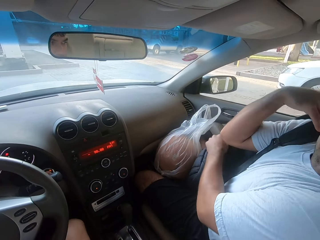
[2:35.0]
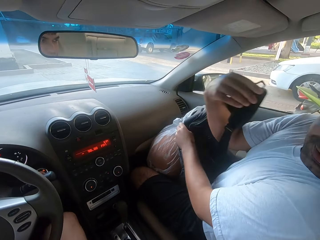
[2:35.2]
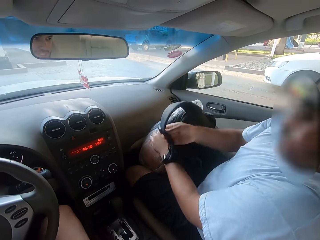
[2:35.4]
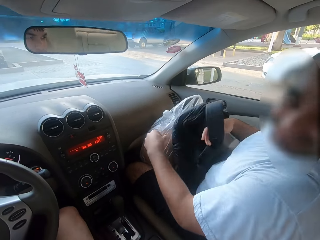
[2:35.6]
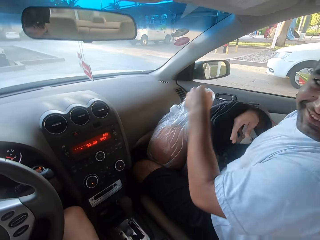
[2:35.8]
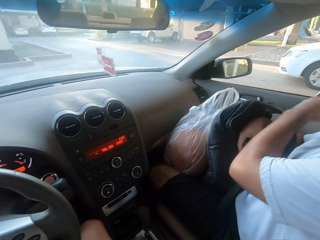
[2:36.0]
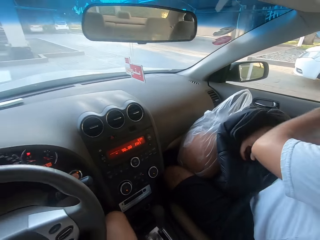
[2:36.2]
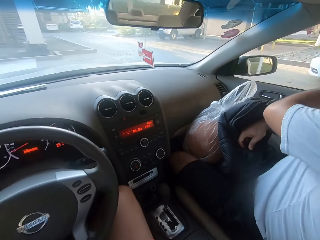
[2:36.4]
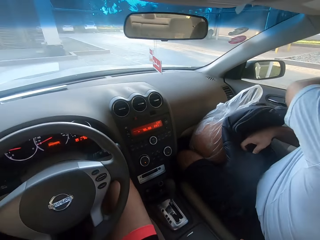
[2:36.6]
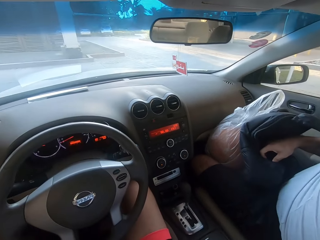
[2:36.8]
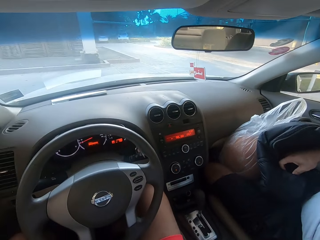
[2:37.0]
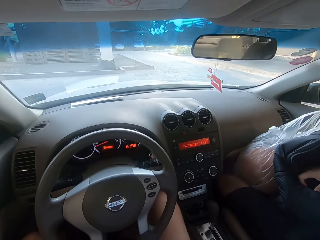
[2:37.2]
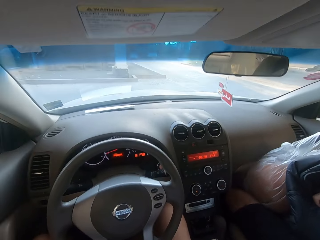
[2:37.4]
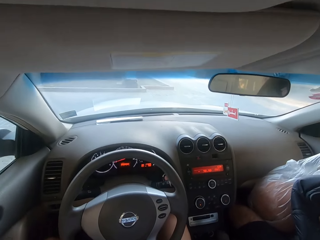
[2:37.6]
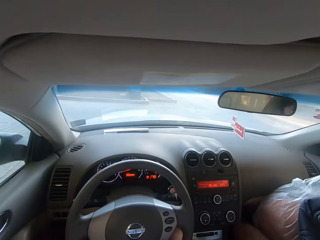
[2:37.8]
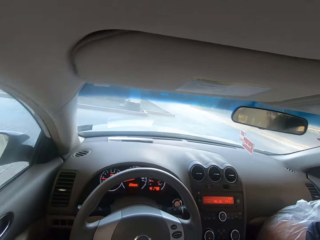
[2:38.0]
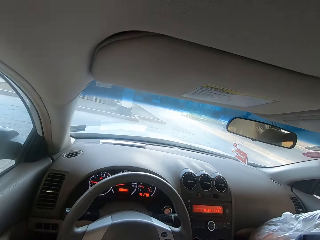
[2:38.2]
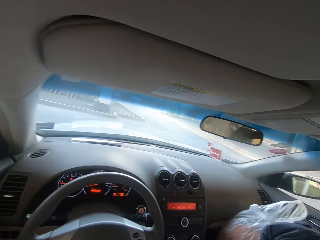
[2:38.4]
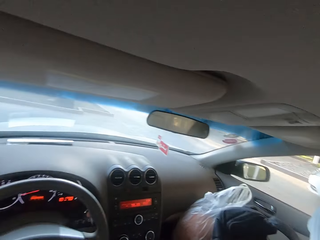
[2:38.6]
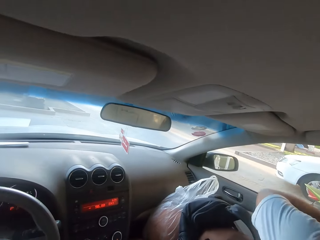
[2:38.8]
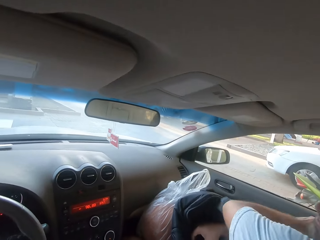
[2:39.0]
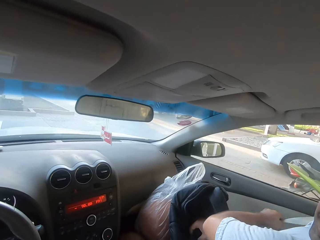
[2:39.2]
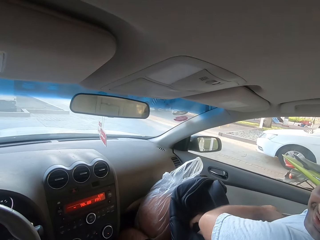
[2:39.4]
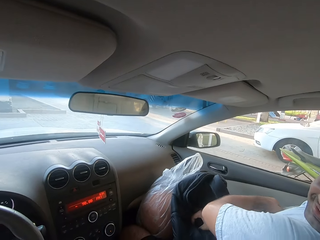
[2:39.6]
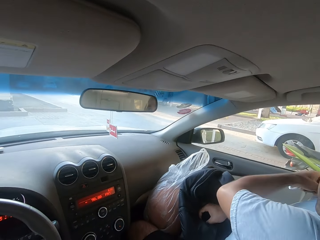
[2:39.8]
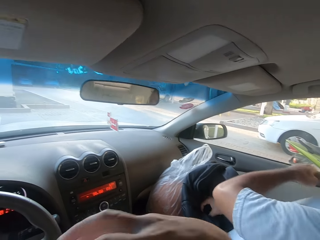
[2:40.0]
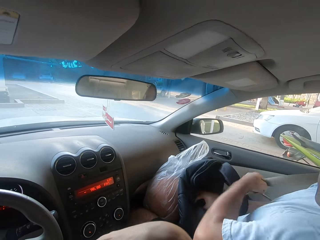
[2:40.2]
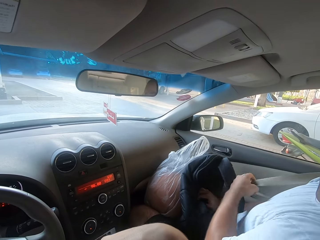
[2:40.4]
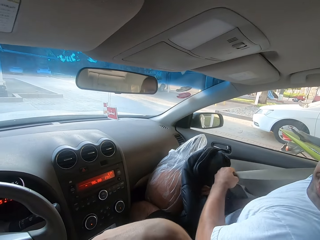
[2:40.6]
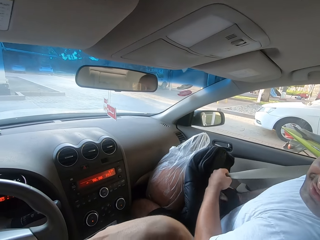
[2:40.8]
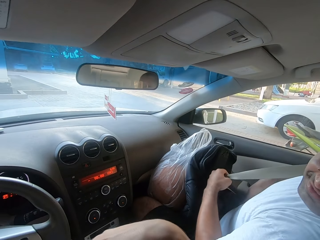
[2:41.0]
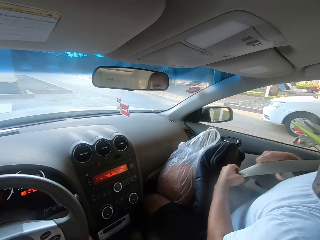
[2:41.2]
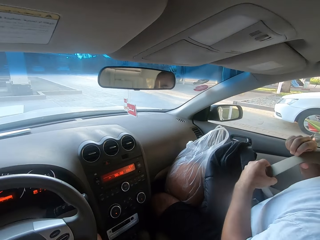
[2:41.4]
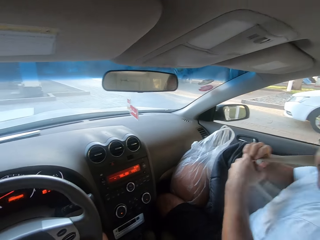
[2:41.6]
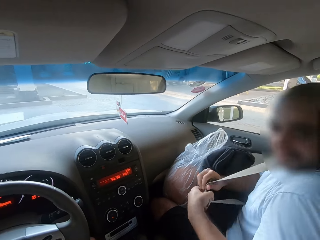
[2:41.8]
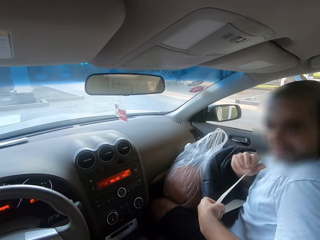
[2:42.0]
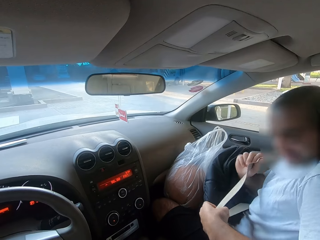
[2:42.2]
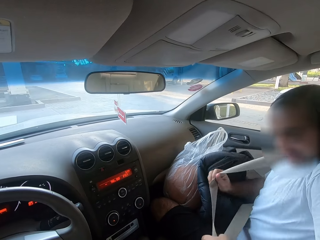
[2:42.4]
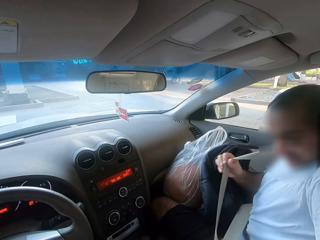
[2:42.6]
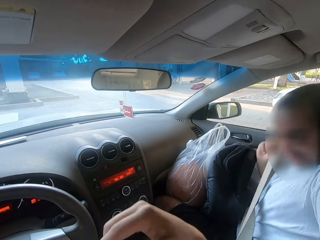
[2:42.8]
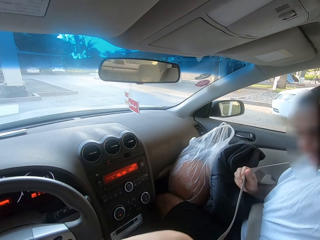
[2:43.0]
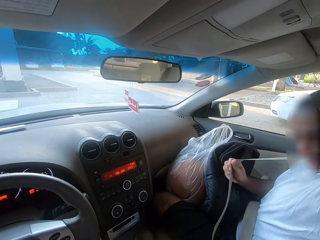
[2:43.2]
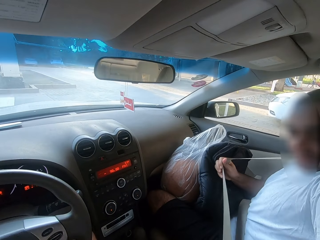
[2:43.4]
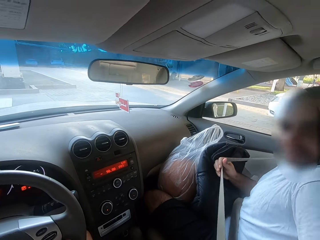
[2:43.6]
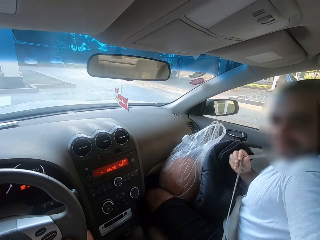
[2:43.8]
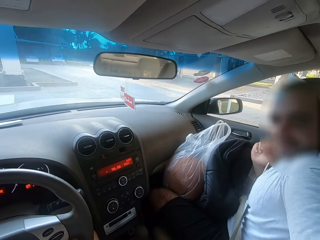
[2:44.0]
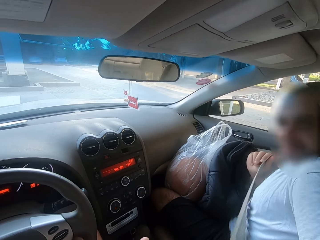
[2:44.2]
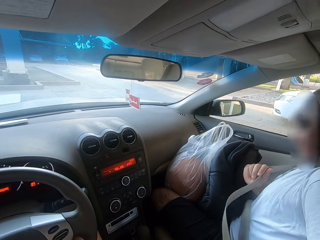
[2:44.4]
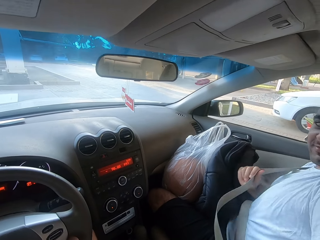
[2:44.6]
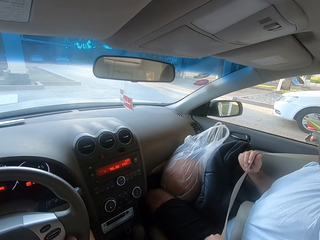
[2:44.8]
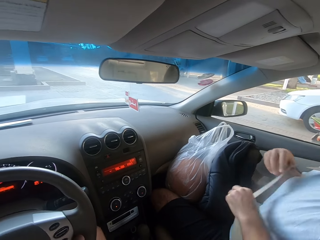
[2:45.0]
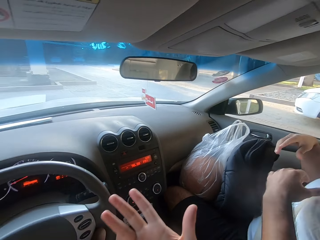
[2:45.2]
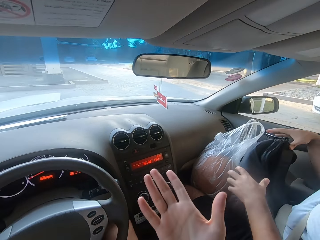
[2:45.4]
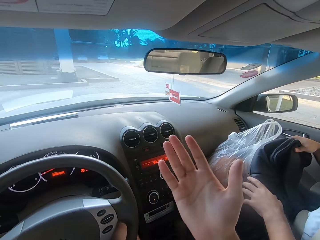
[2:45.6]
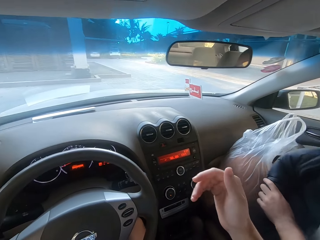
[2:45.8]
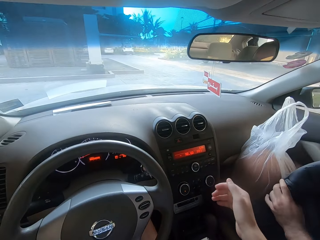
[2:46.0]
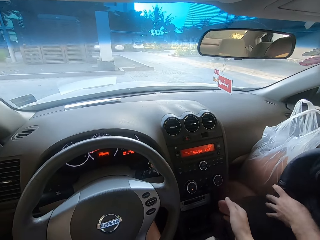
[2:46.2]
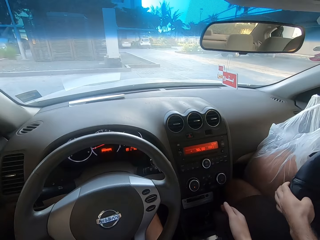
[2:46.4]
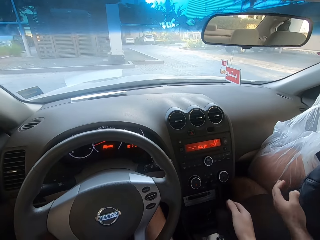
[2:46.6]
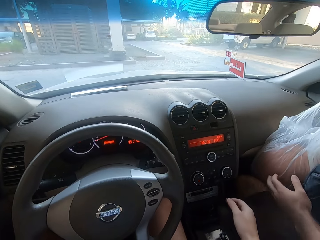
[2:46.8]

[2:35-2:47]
The camera wearer interacts with a man. The man puts on the seatbelt. The camera wearer puts on the seatbelt.

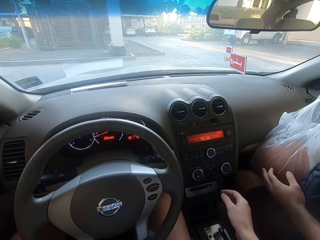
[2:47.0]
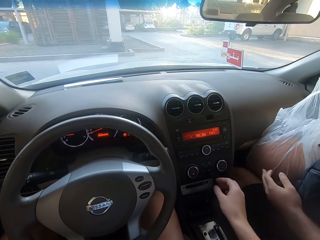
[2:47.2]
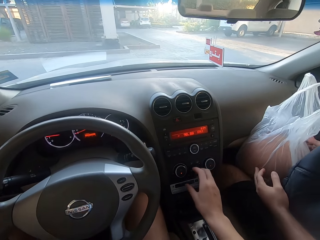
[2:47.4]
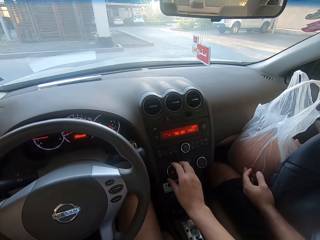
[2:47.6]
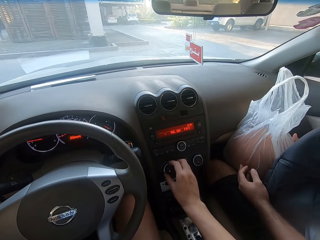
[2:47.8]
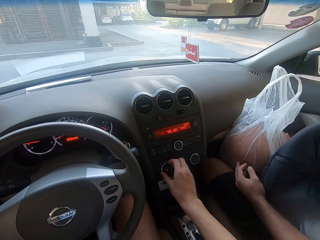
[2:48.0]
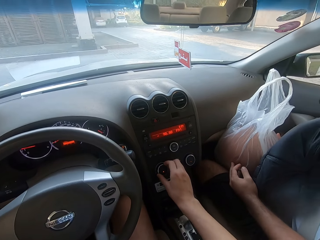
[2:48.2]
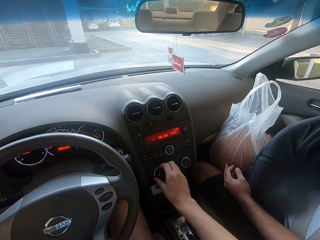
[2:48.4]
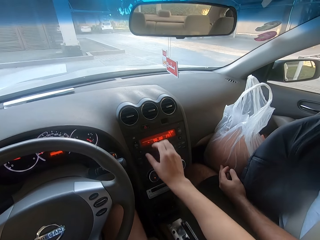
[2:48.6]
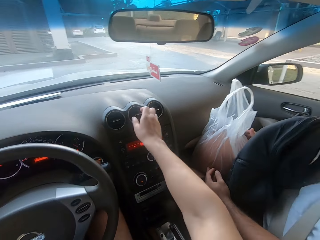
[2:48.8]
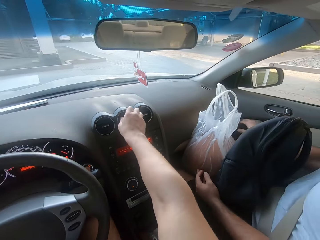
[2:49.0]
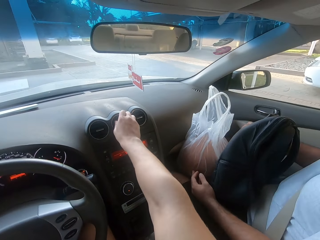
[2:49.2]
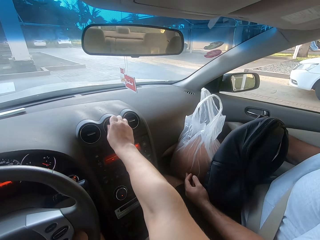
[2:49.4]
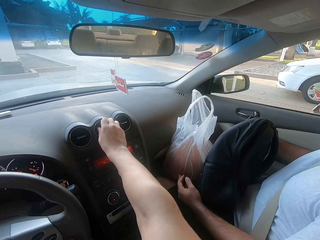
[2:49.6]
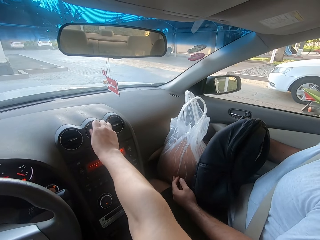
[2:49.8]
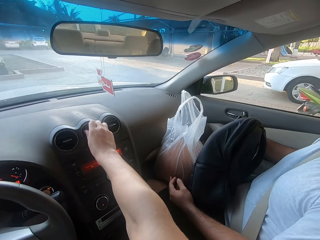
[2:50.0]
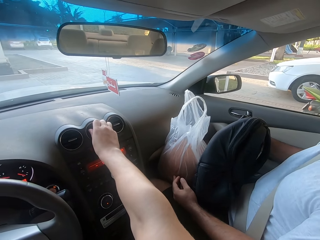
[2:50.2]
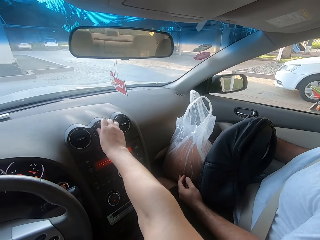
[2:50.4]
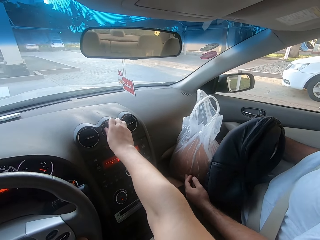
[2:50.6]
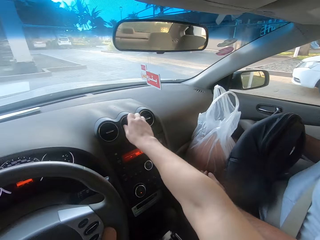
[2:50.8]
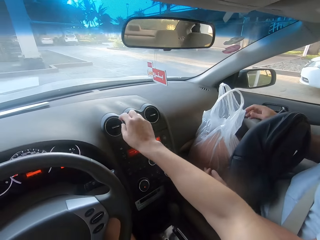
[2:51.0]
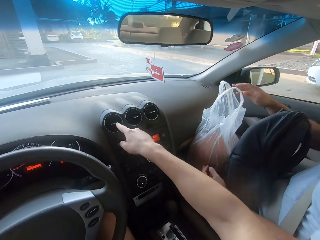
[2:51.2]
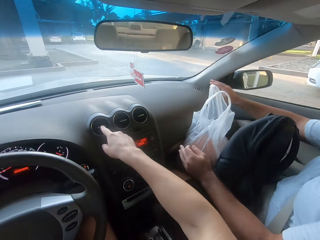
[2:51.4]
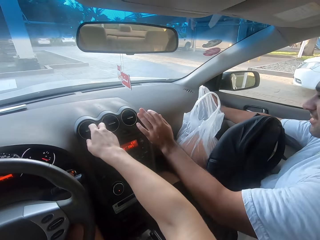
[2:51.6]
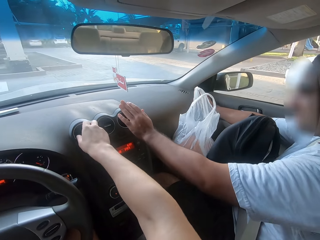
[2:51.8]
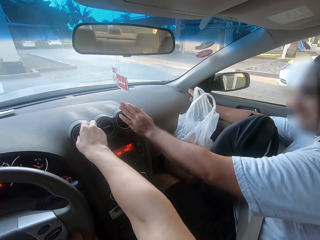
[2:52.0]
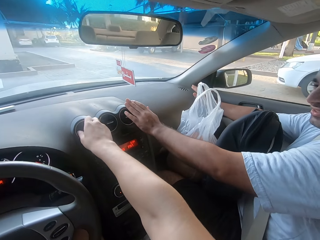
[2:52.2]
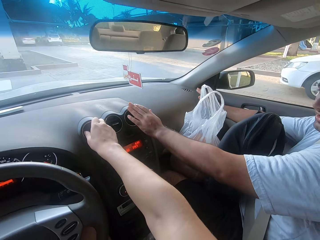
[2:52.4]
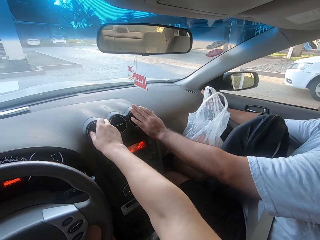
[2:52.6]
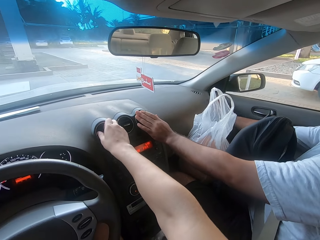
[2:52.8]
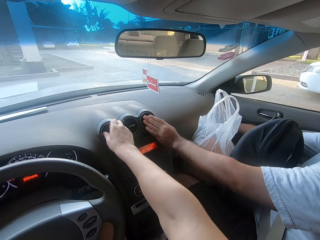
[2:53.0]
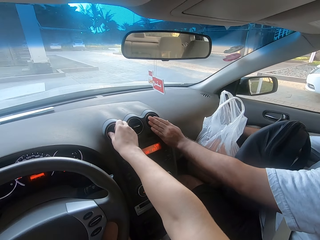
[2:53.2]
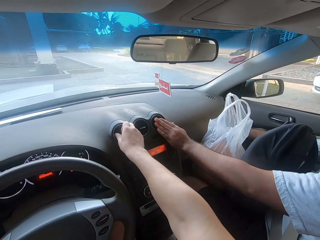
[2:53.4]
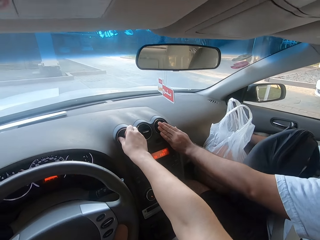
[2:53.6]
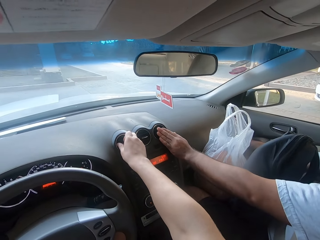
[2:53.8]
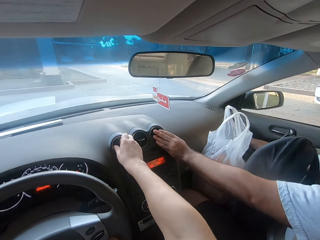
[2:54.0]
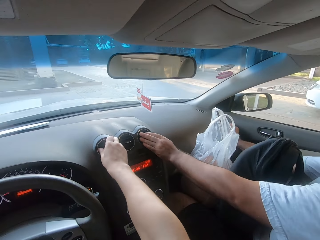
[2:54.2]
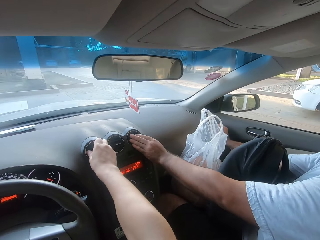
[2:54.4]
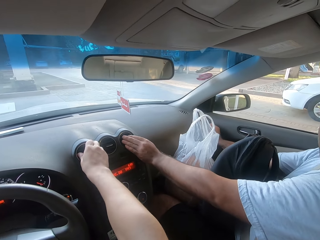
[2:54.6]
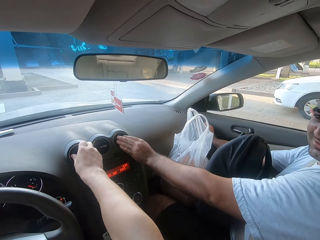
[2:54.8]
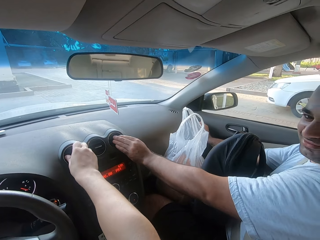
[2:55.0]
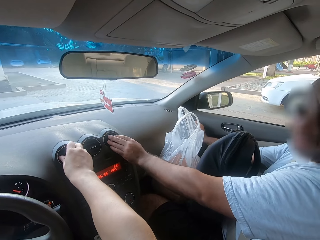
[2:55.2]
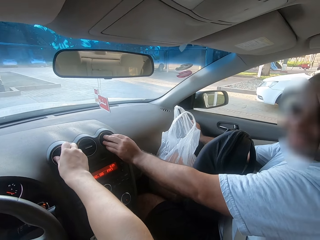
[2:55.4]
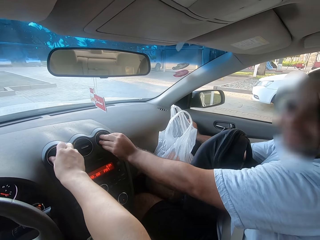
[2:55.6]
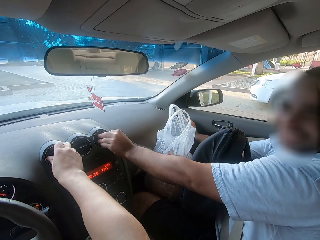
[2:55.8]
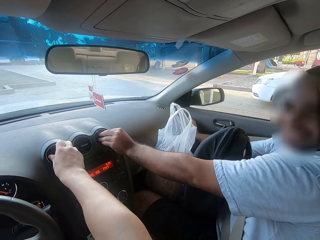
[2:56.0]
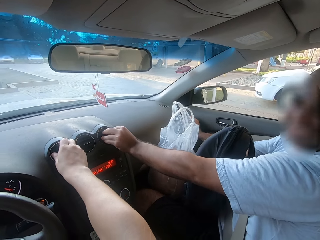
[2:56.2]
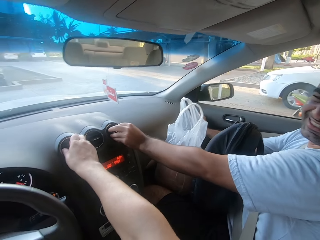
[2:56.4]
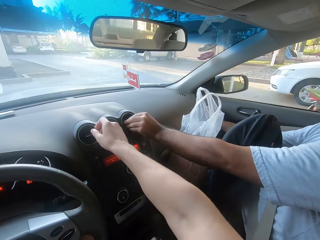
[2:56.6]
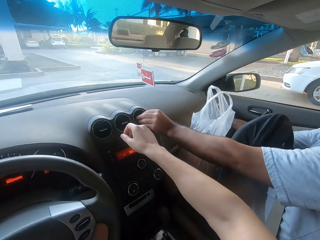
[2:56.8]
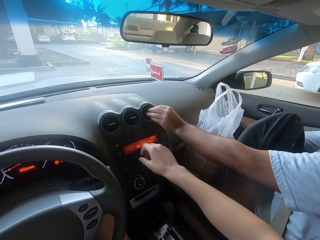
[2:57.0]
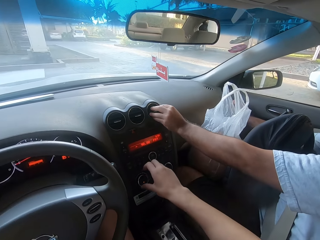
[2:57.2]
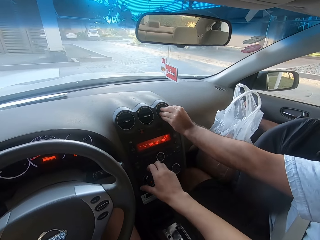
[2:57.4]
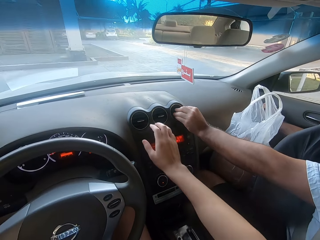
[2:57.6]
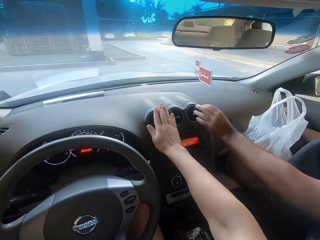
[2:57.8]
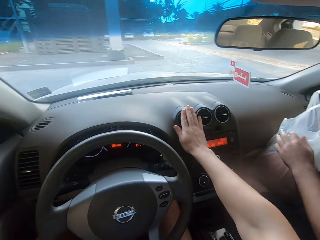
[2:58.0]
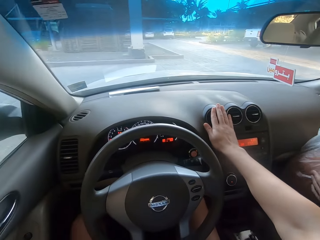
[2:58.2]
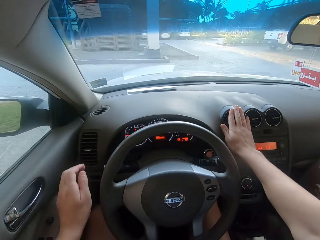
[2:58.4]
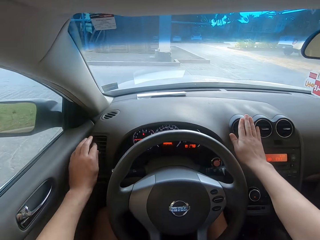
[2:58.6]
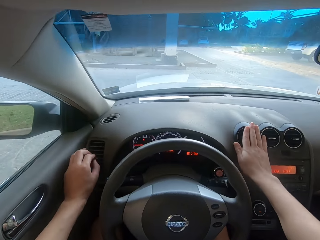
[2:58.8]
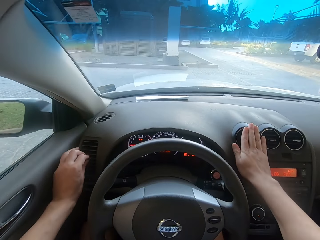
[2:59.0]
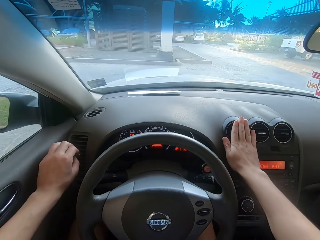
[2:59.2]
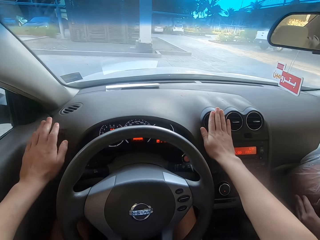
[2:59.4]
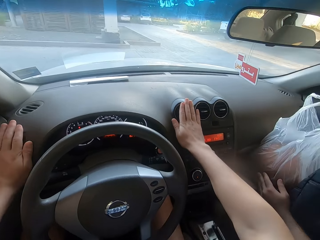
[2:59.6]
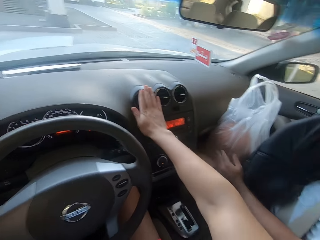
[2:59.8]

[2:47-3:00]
The camera wearer regulates the air vent. They turn on the air conditioner. They open the dash vents. A man checks the air on the dash vent. The man feels the temperature. The camera wearer checks the air on the dash vent.
